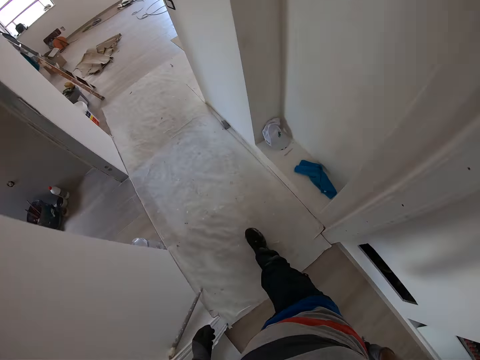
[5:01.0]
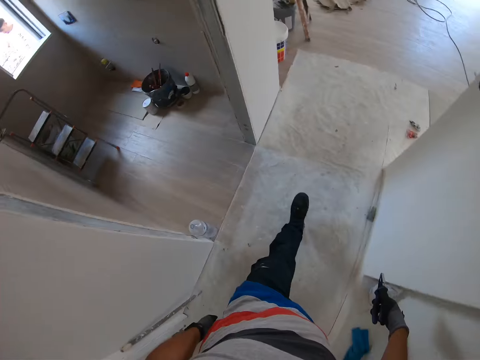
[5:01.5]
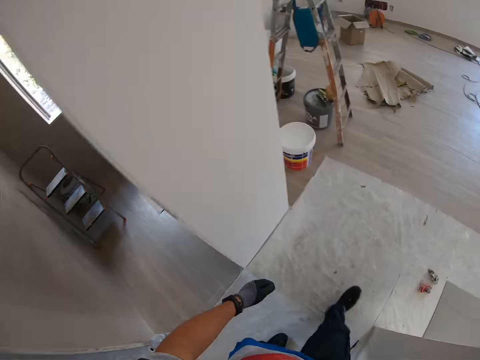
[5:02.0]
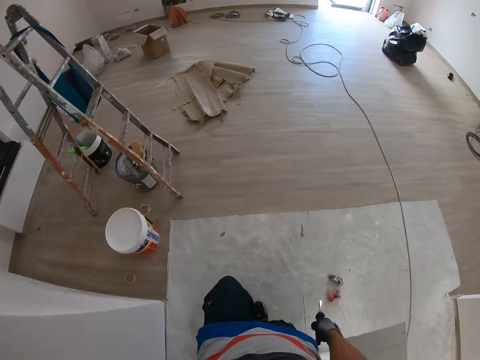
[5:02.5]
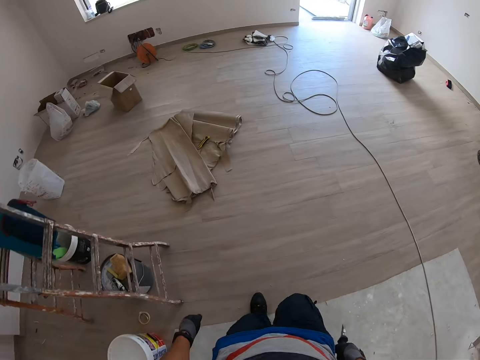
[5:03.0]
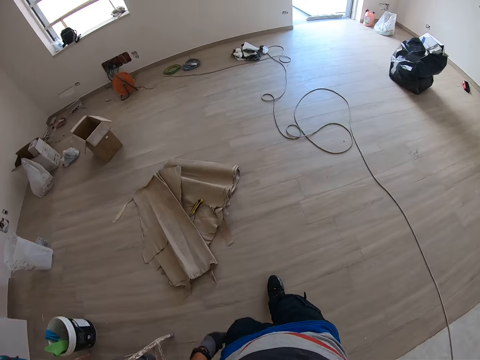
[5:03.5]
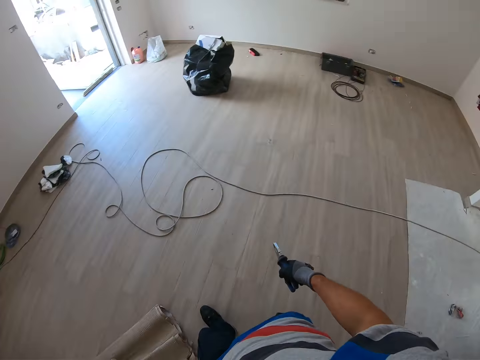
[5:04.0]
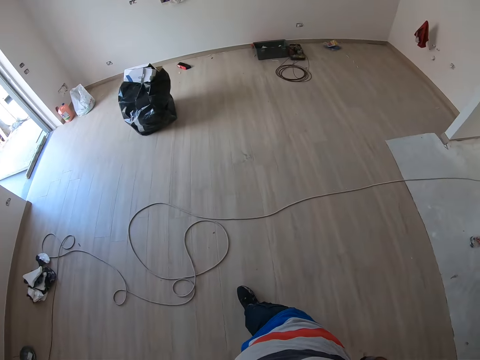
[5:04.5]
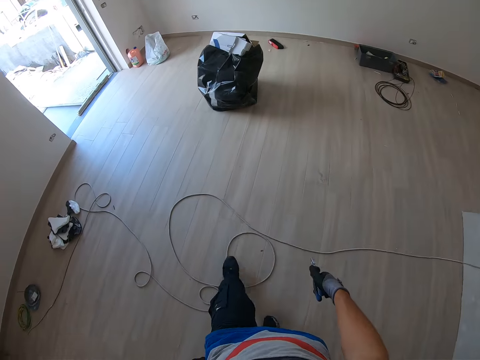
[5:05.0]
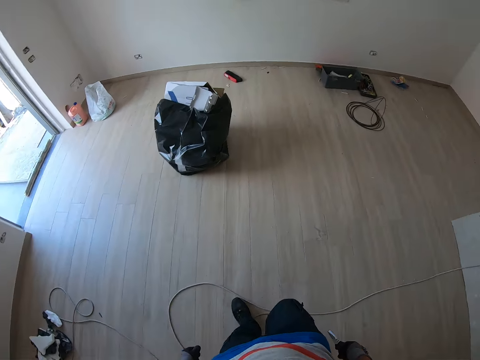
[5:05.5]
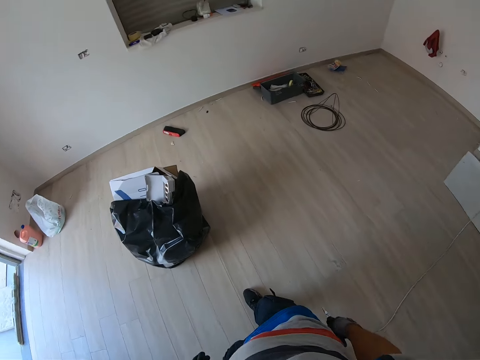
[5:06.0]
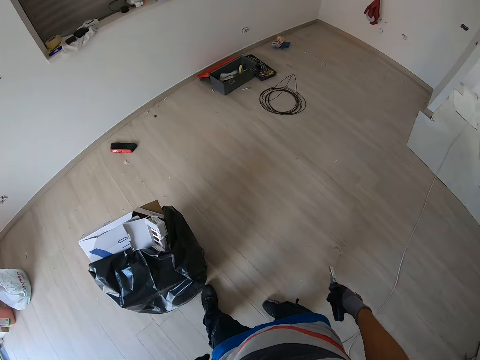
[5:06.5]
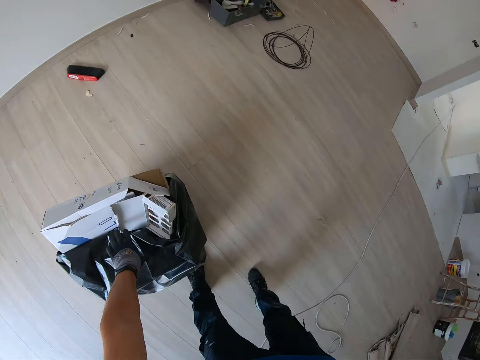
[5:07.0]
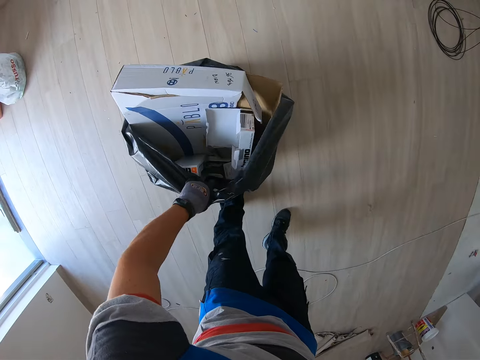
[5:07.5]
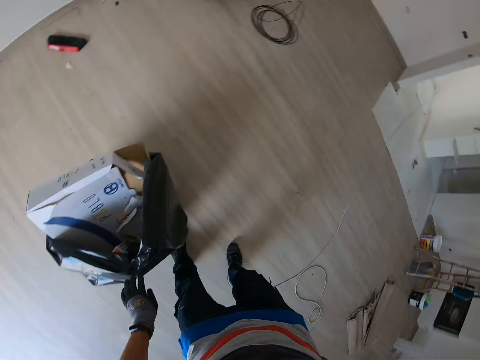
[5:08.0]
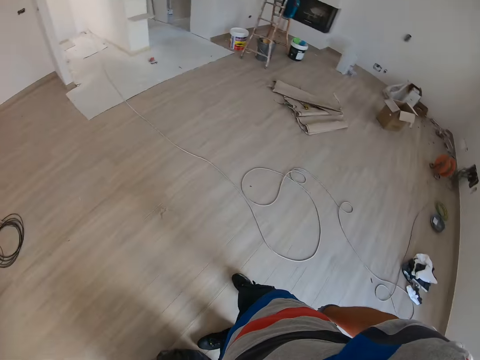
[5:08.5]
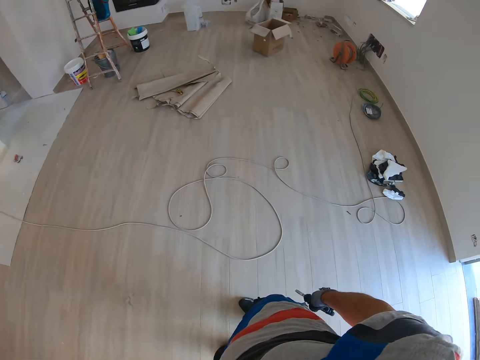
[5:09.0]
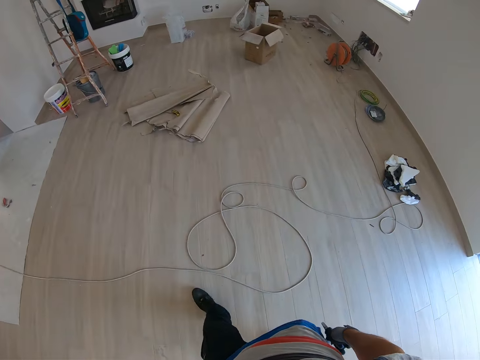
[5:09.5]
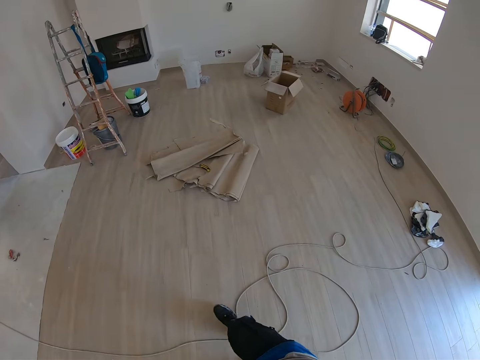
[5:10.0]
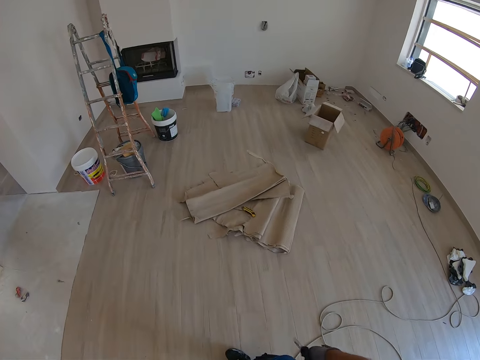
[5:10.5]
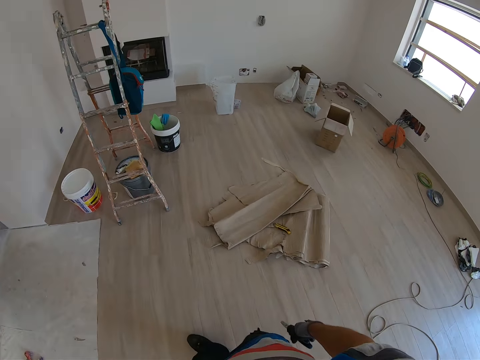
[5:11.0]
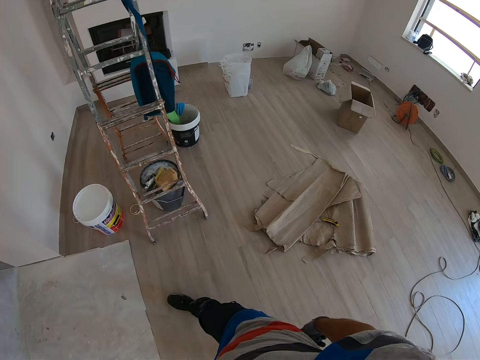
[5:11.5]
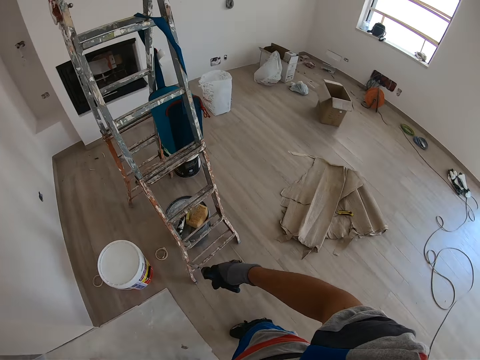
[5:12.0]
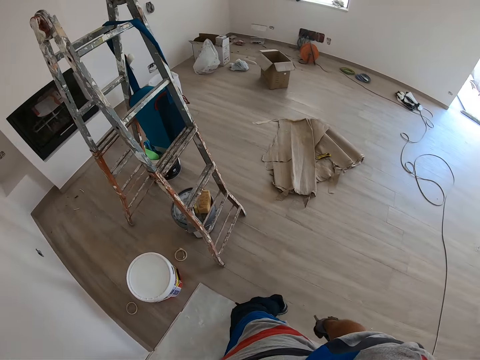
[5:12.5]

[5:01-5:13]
The camera wearer carries a plastic bag with a box.

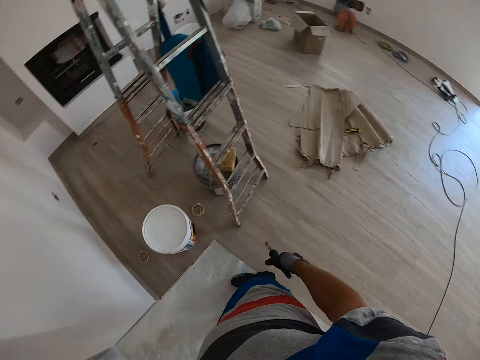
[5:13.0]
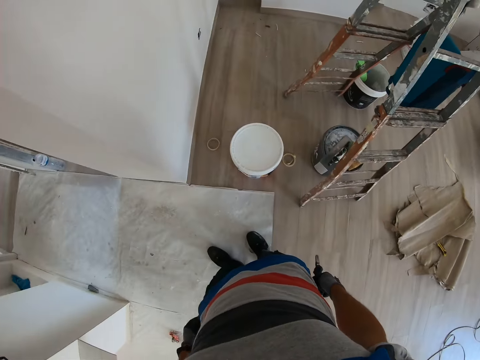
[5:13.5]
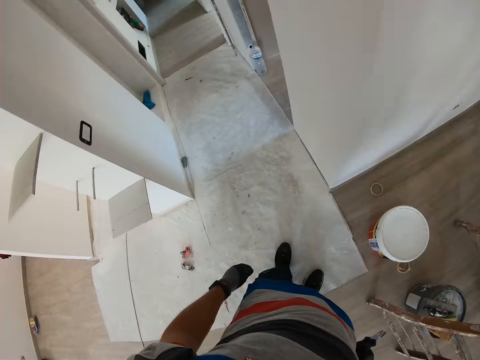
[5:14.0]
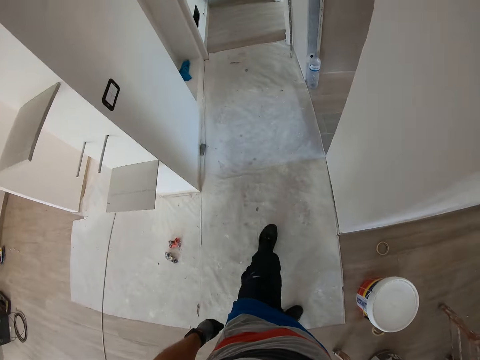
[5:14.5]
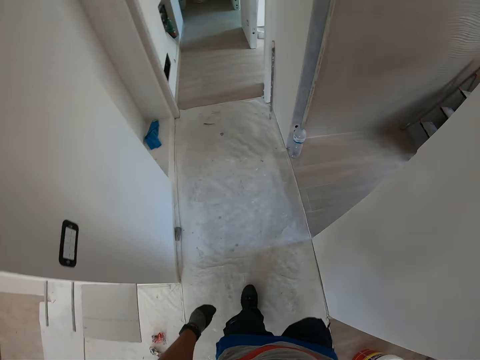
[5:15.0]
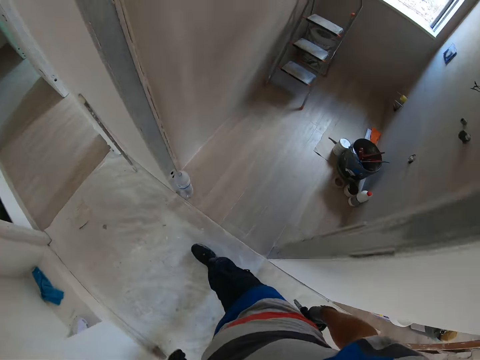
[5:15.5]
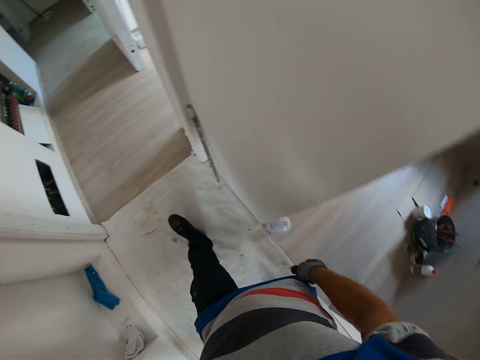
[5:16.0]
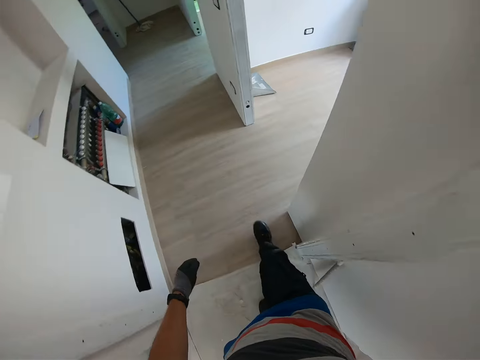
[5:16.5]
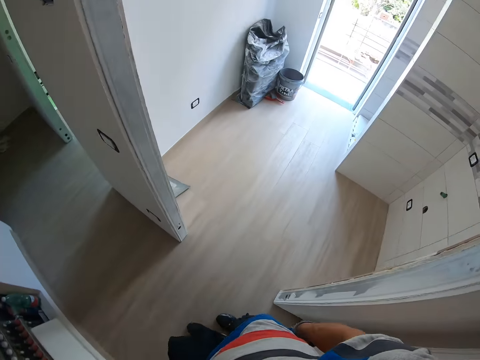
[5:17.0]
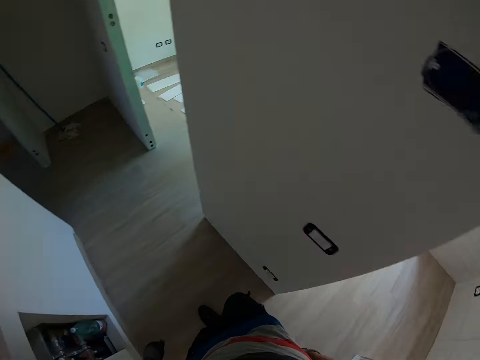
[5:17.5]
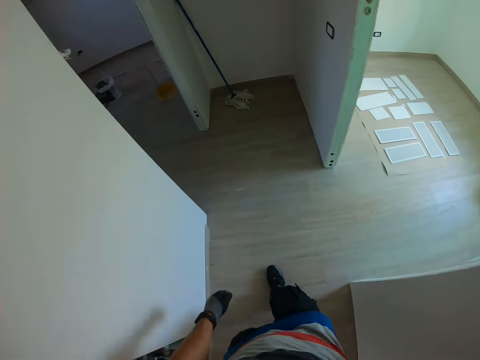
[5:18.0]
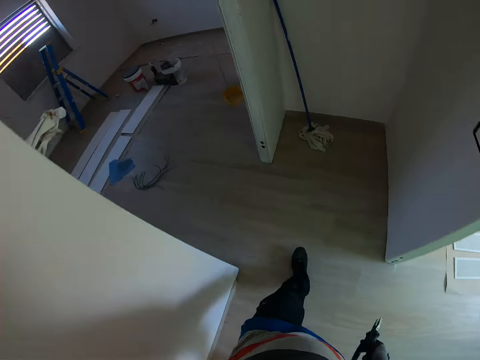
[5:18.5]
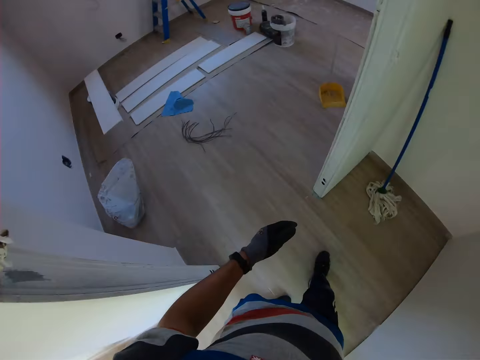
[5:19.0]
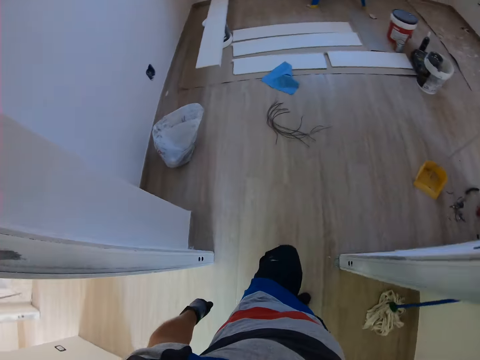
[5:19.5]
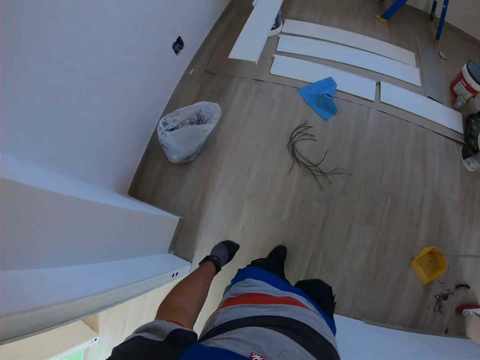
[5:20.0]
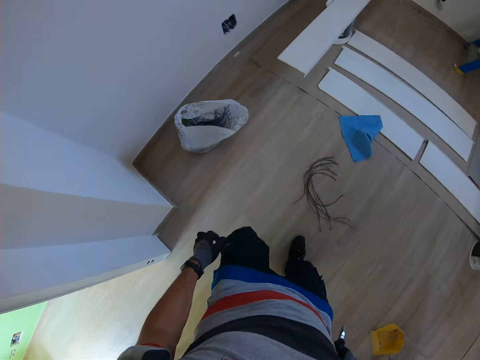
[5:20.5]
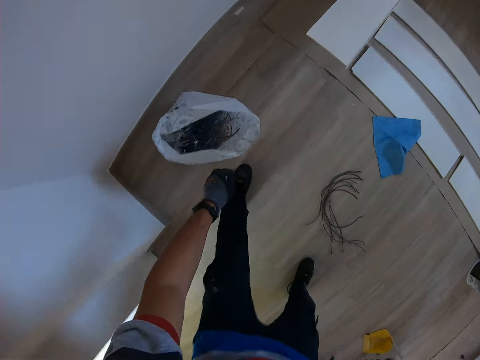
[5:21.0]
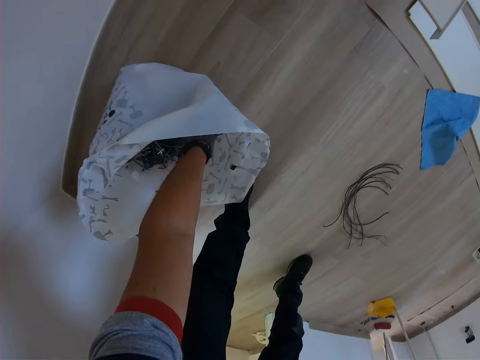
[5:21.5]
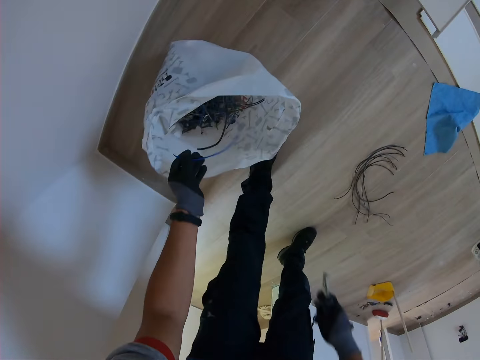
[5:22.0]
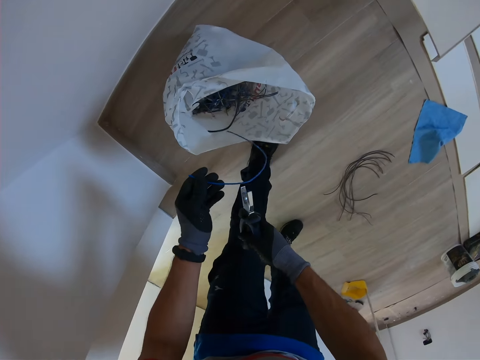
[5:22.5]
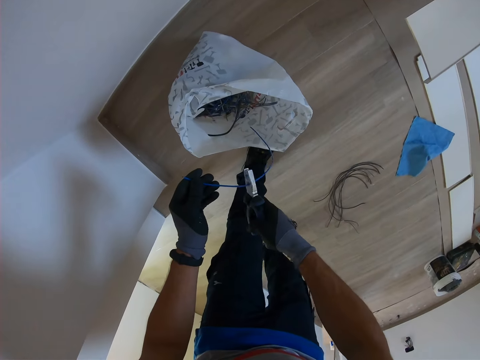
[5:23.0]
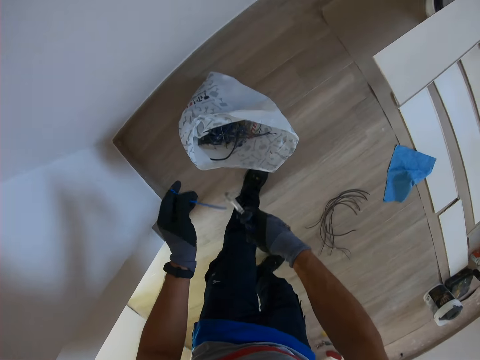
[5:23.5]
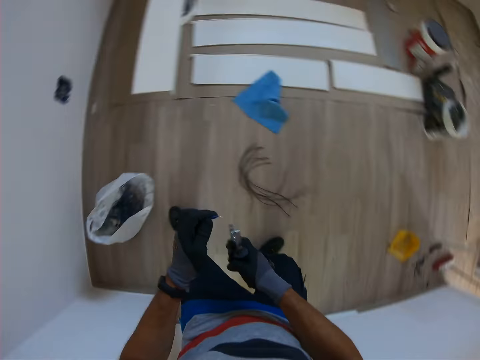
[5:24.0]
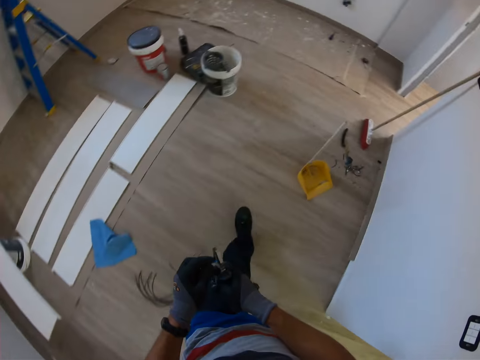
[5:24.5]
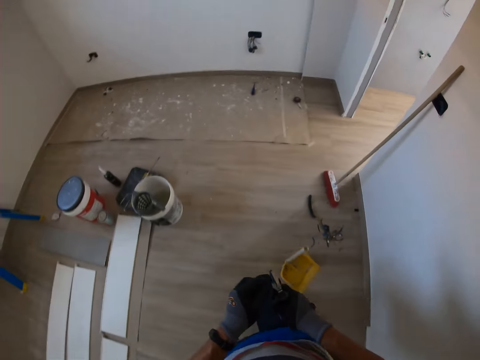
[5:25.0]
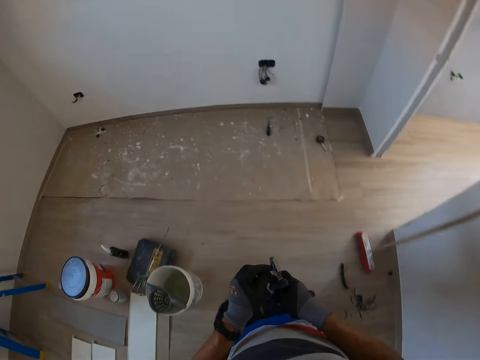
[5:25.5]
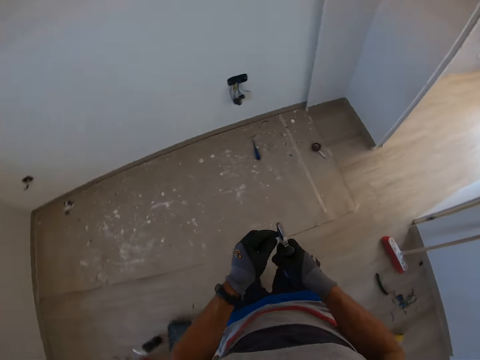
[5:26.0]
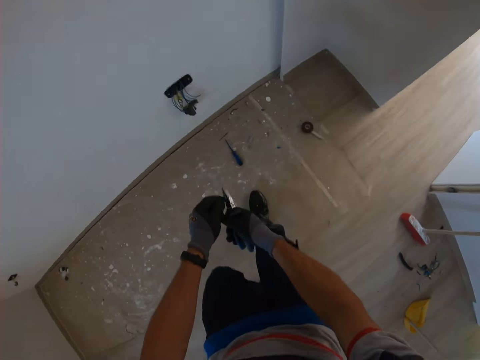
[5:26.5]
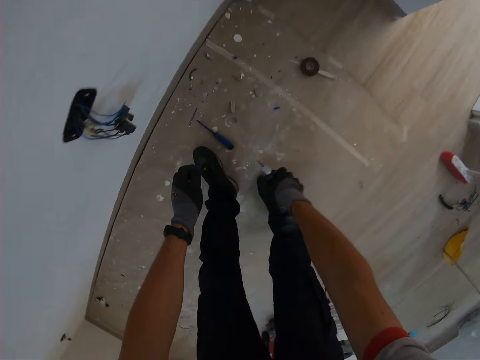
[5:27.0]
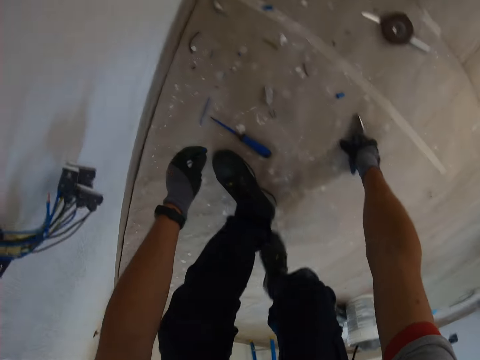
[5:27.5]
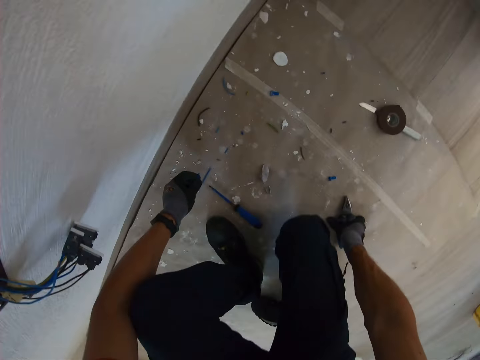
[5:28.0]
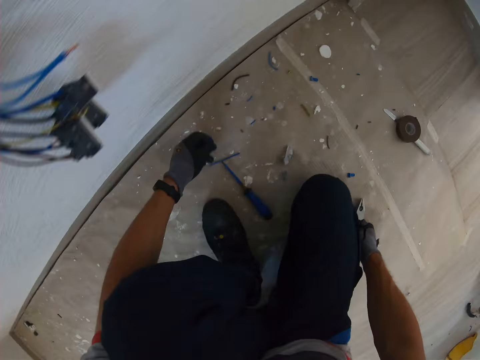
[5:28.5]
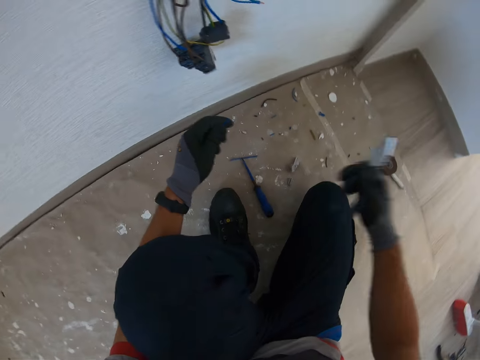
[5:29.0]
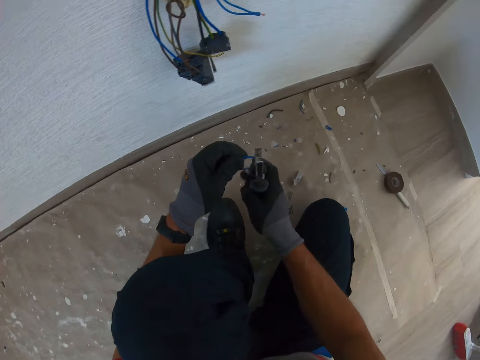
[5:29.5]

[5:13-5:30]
The camera wearer walks around the house. They take the cable or wire in the plastic bag. They cut the wire. They look around.
